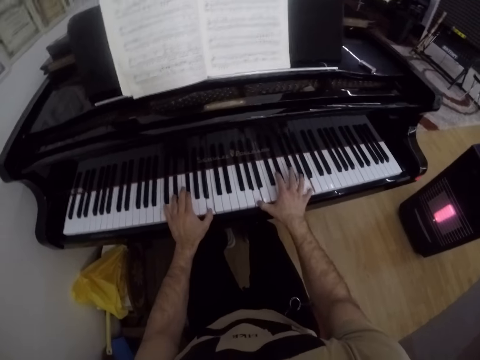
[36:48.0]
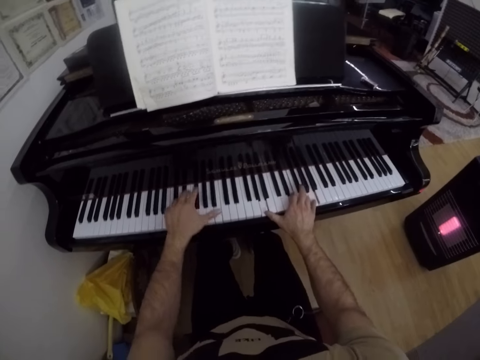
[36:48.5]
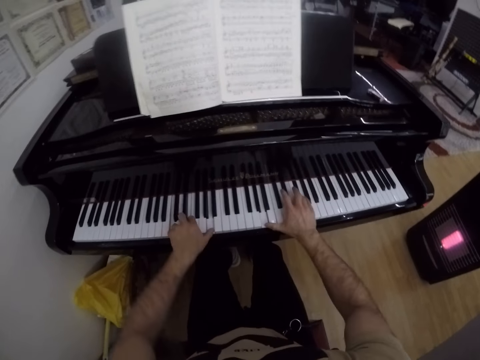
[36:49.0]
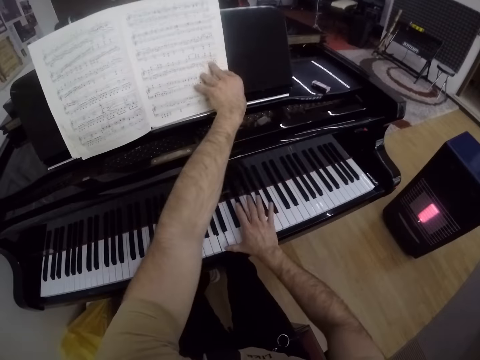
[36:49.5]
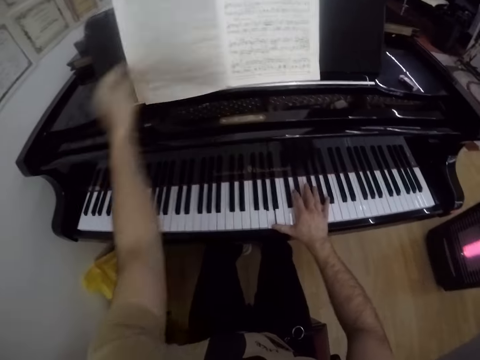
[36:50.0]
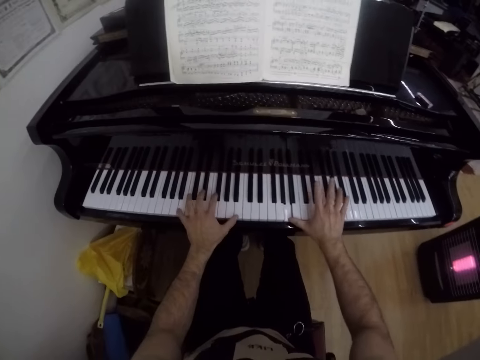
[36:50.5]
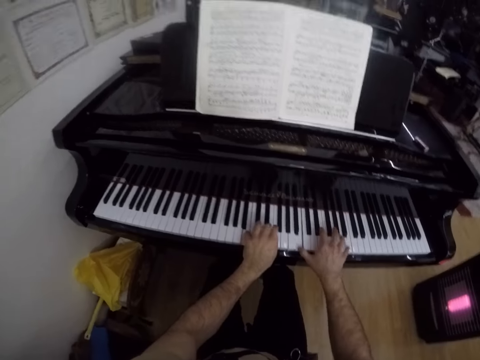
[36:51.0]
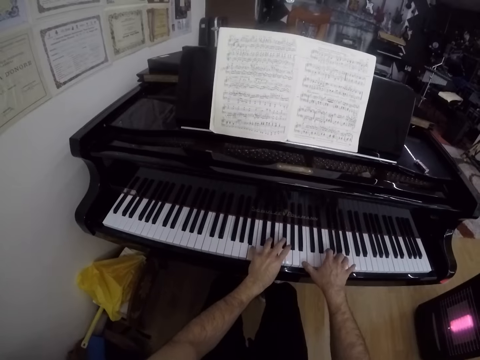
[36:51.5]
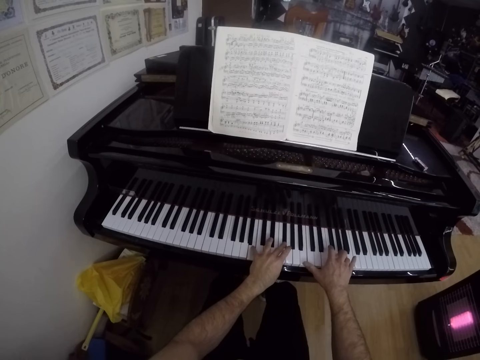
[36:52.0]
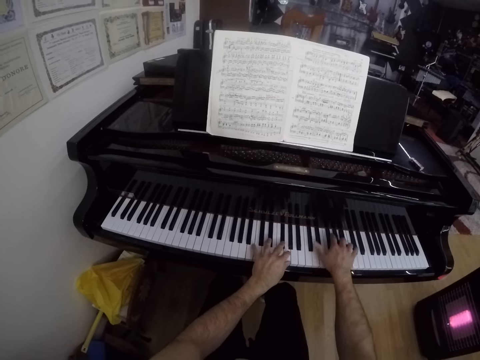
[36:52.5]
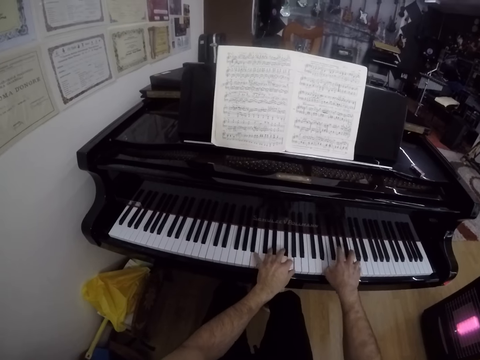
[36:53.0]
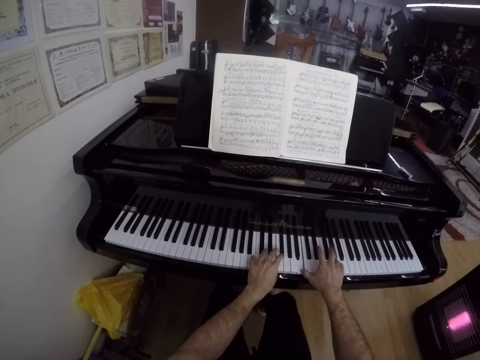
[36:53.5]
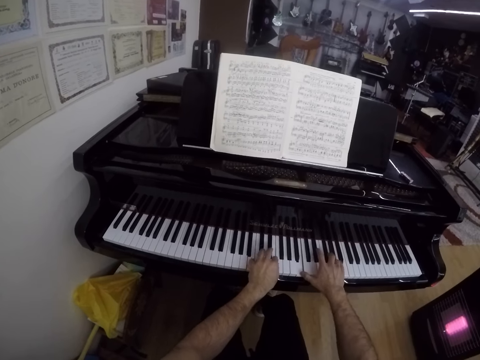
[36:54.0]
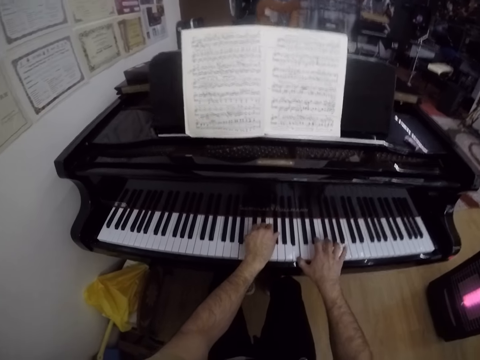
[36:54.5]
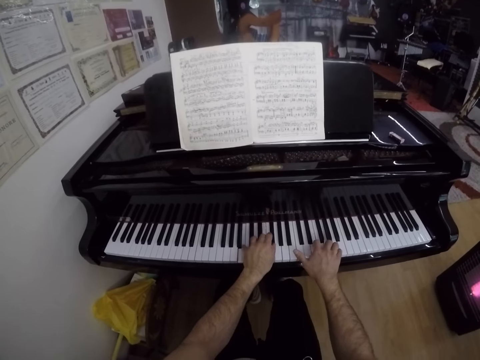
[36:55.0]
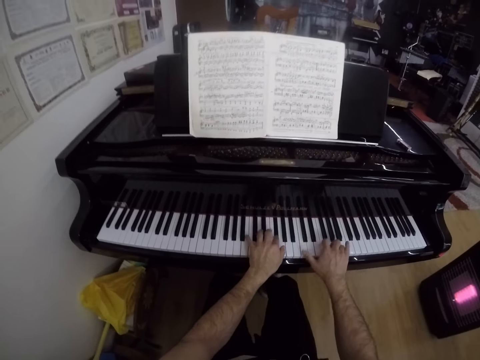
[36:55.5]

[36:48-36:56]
The camera wearer turns a paper. He opens a book on a music shelf with his left hand. He plays the piano with both hands.

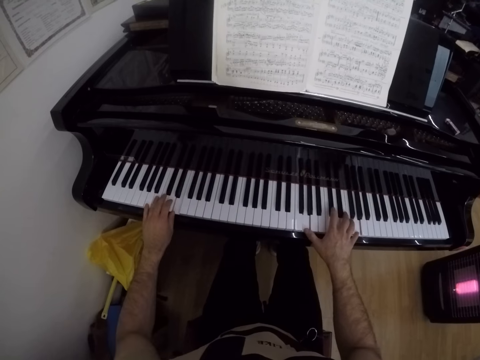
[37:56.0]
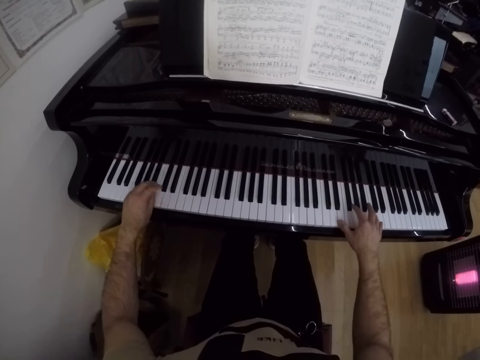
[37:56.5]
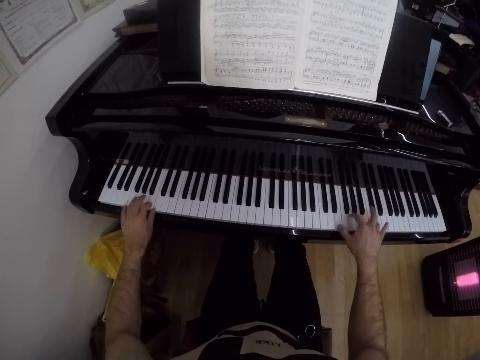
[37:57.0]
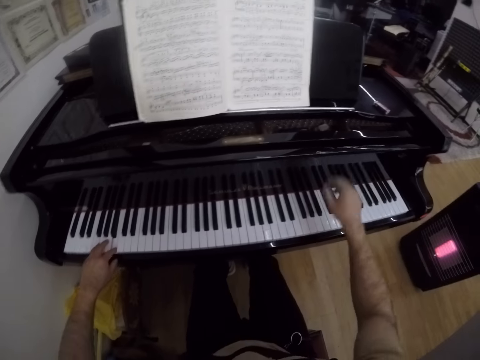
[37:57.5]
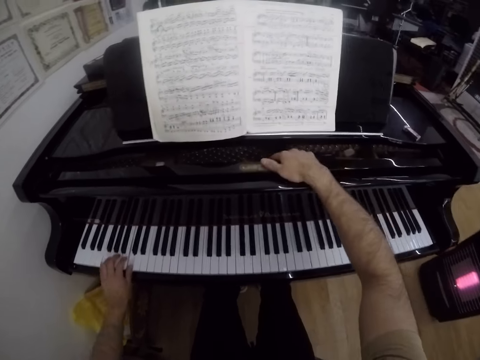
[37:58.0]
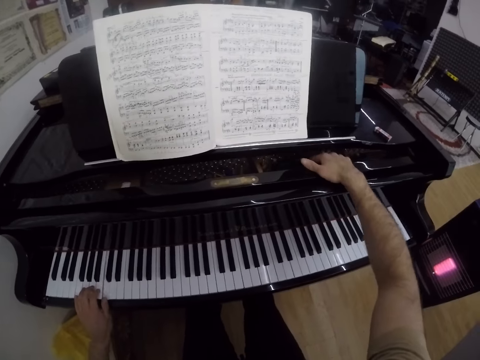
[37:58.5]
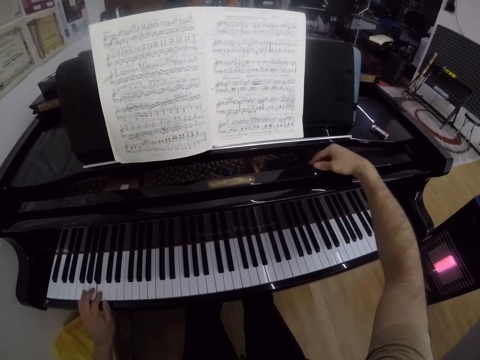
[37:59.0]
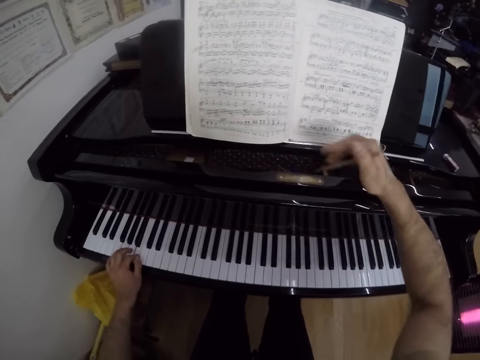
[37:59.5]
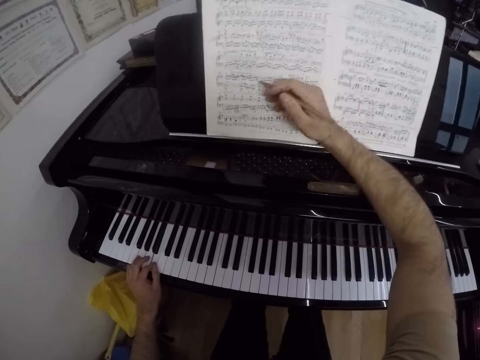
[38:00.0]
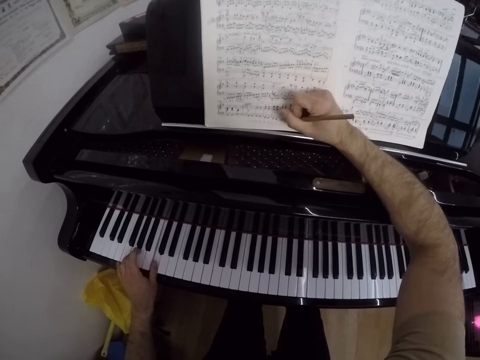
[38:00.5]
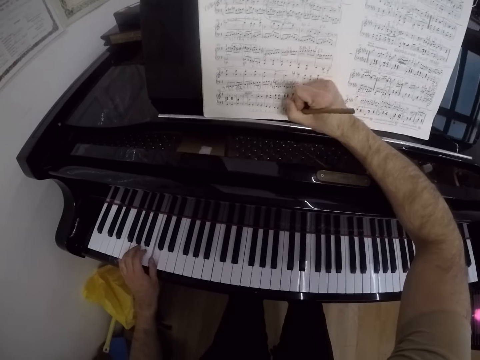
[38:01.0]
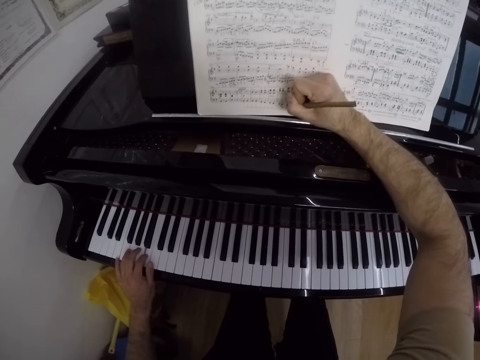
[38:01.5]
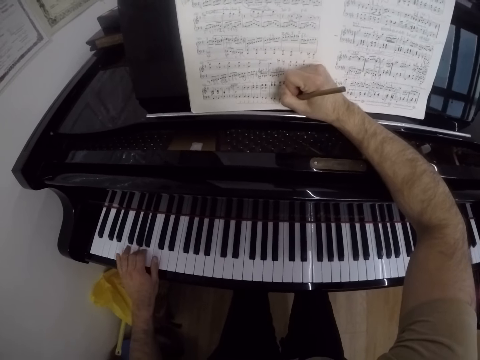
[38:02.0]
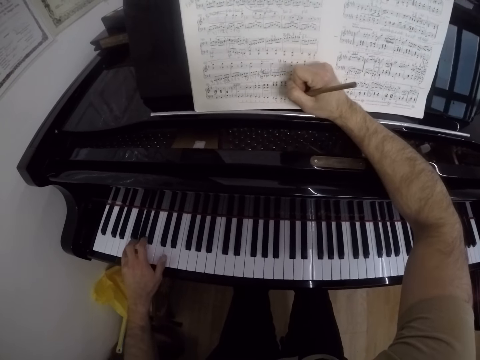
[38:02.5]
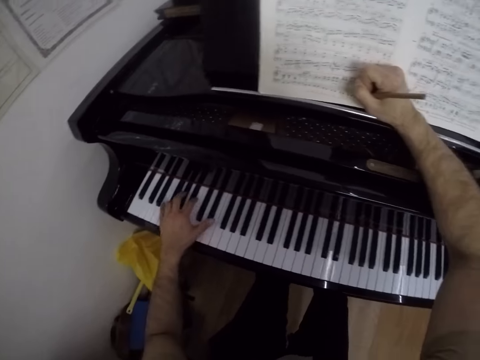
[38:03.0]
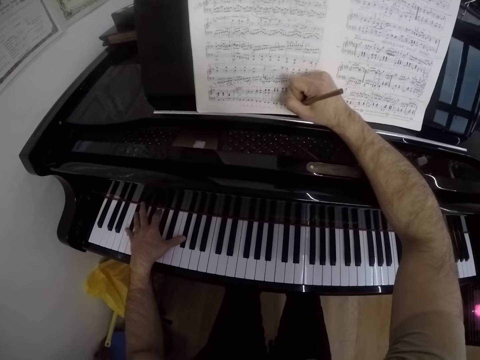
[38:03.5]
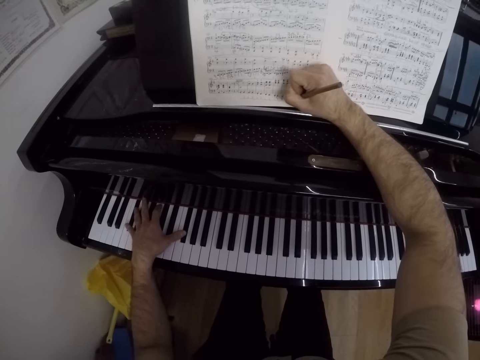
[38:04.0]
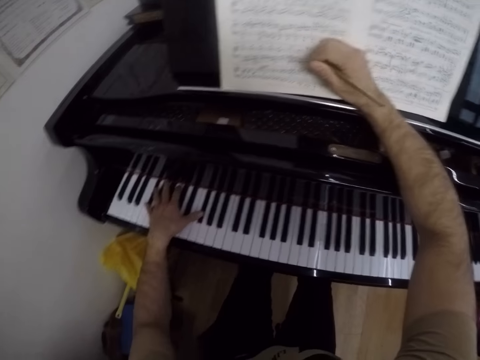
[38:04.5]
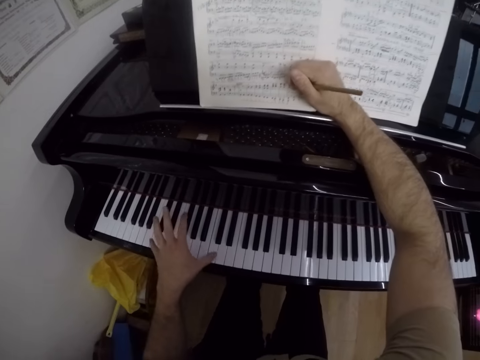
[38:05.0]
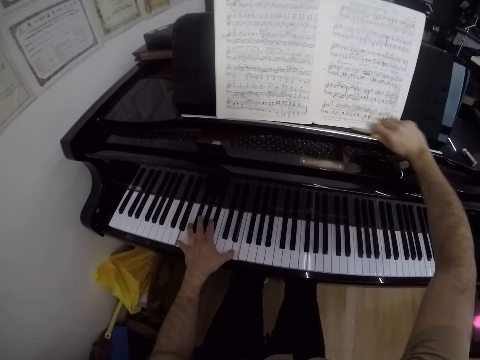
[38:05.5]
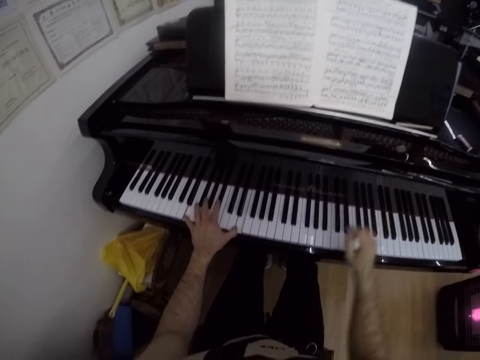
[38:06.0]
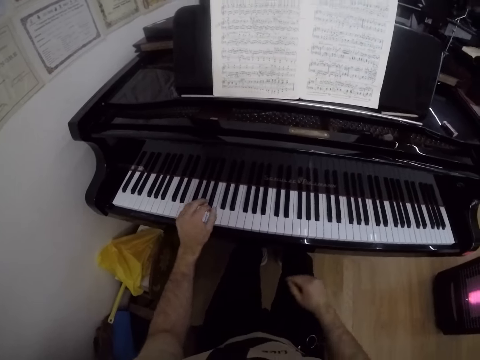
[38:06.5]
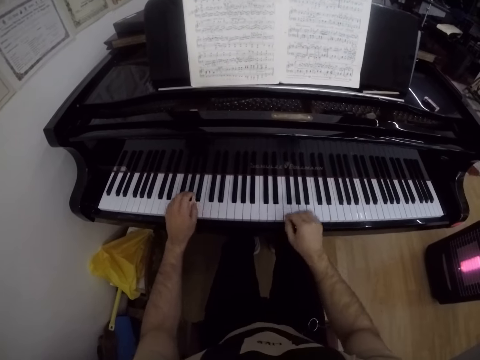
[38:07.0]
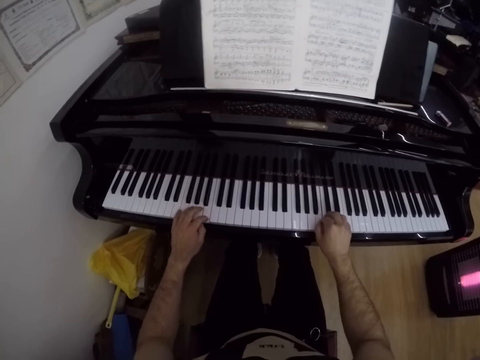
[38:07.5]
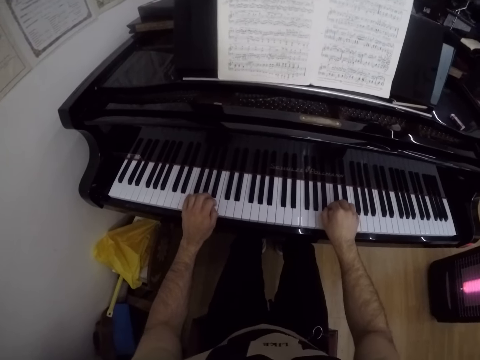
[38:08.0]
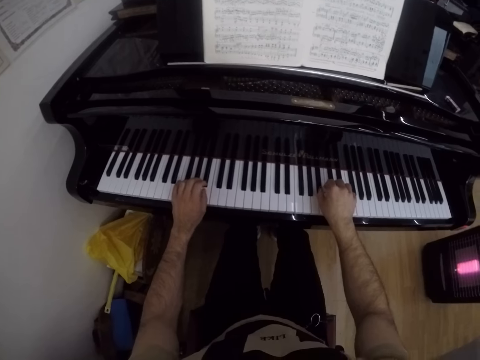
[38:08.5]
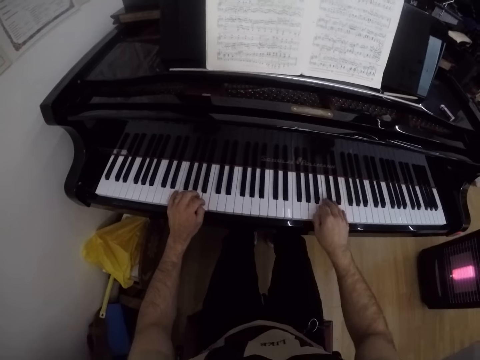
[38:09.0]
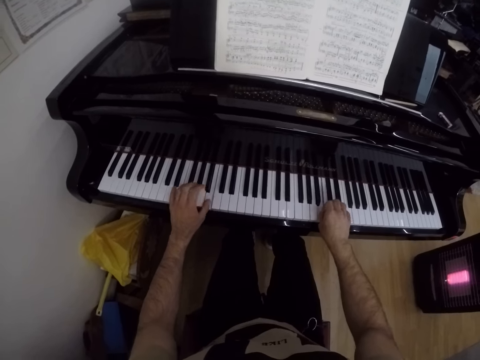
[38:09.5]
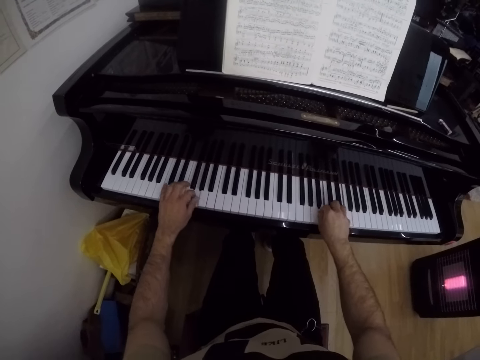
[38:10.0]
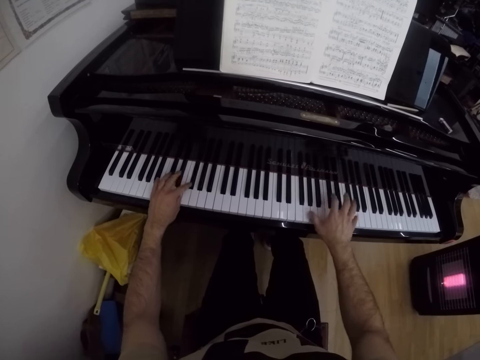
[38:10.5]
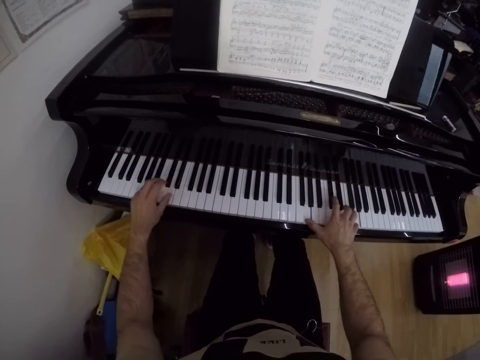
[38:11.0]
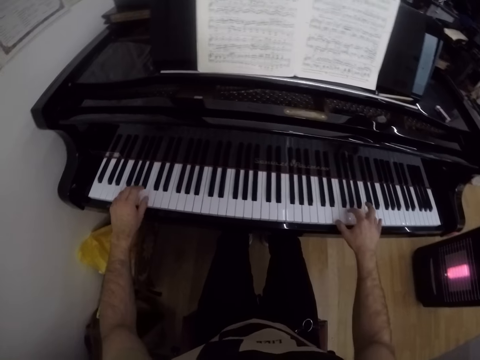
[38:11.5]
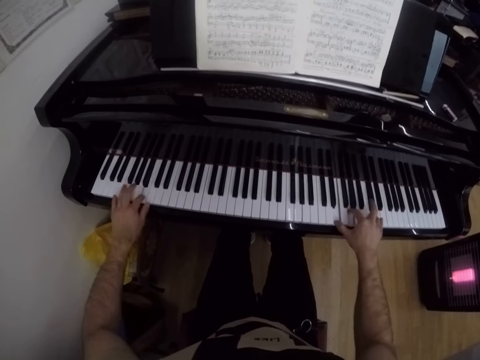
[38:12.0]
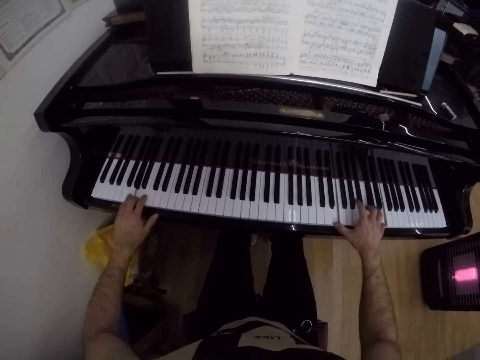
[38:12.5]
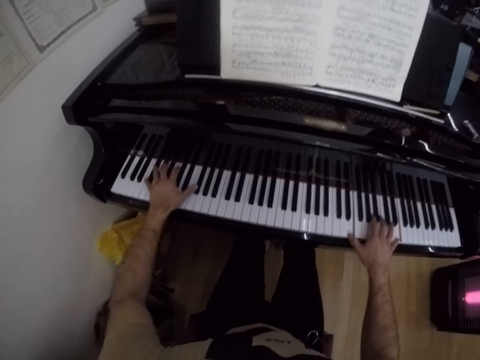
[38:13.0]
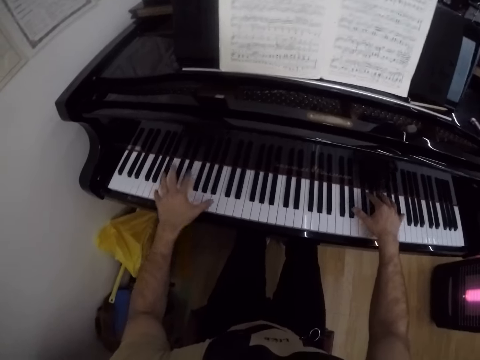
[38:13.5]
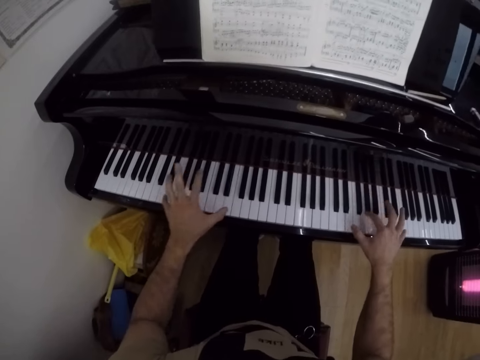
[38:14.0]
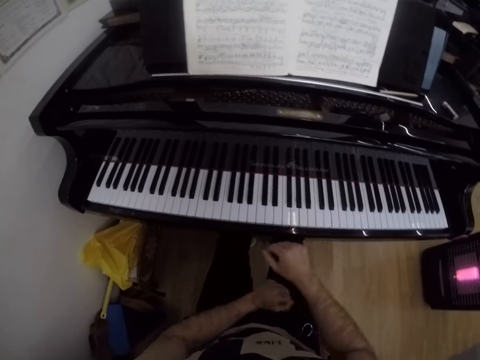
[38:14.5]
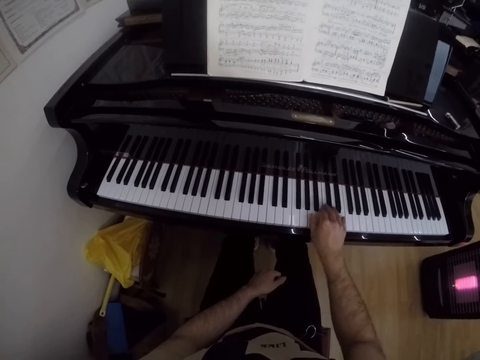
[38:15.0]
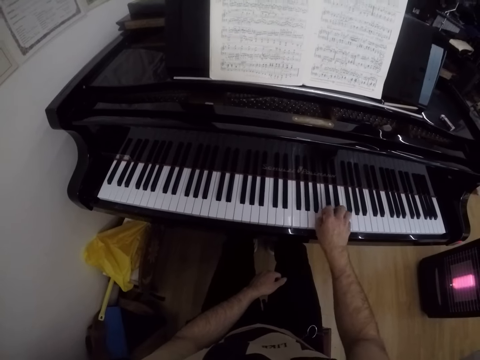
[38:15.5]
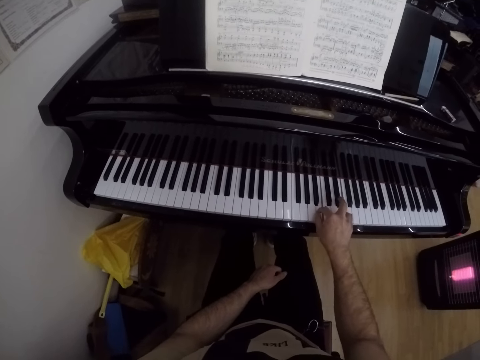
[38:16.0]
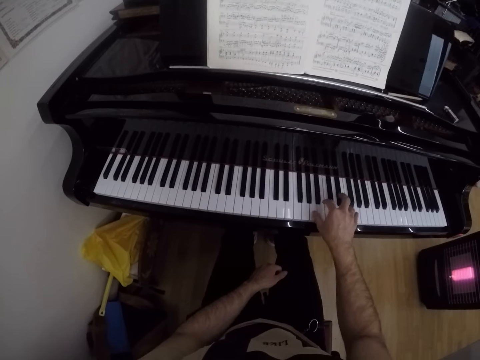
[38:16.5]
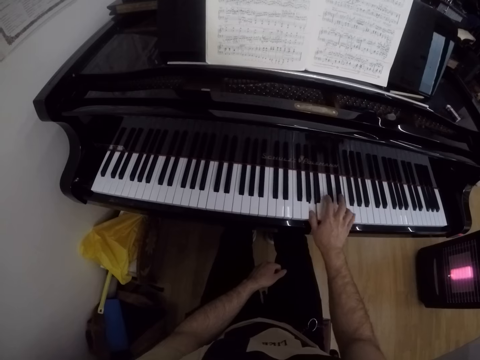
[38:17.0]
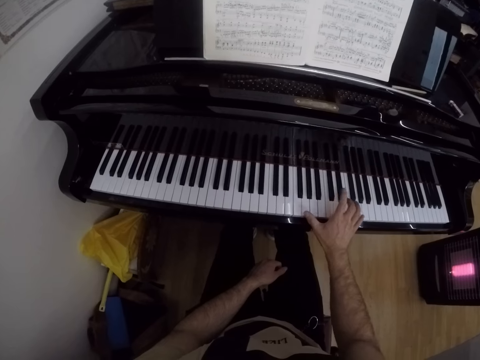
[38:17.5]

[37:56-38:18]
The camera wearer plays the piano with his left hand. He removes a pen from the music shelf with his right hand. He writes on the book on the music shelf with the pen in his right hand. He drops the pen in his right hand on the music shelf. He plays the piano with both hands. He places his left hand on his left lap. He plays the piano with his right hand.
